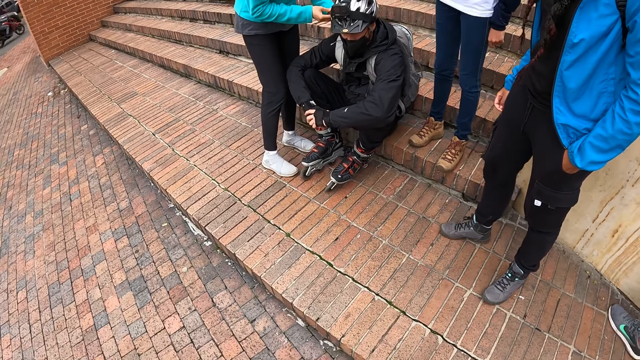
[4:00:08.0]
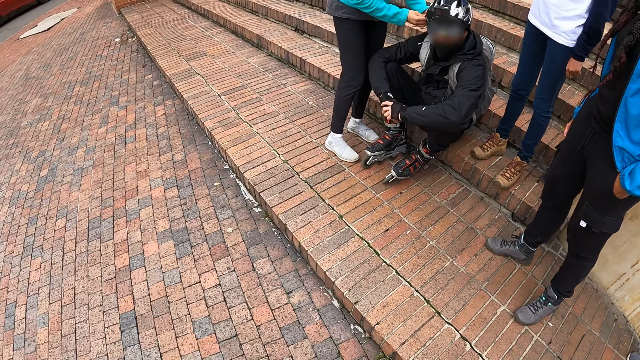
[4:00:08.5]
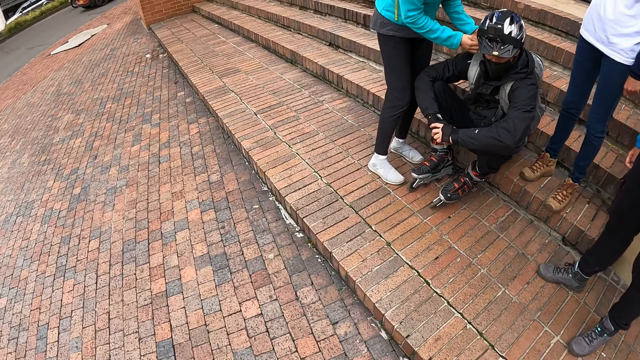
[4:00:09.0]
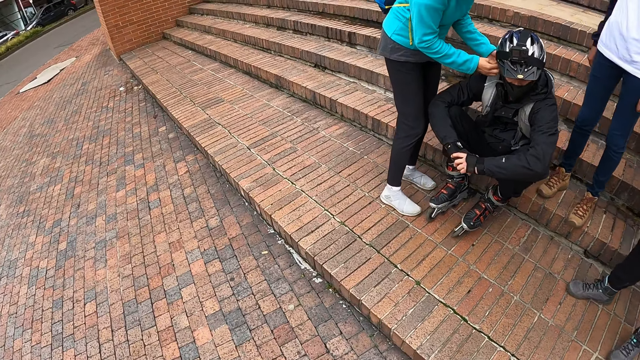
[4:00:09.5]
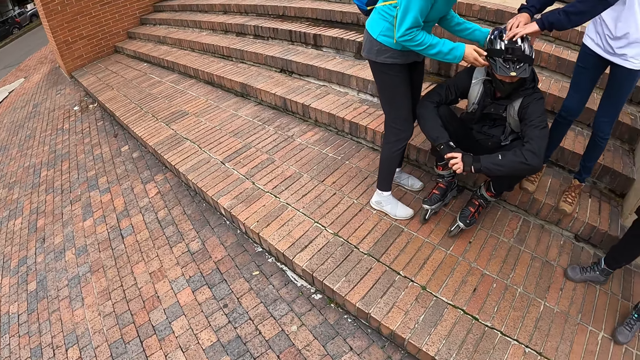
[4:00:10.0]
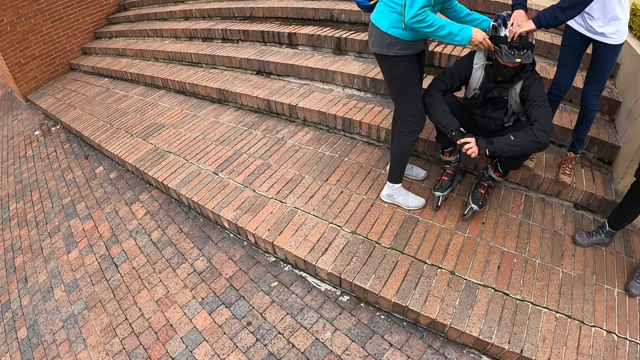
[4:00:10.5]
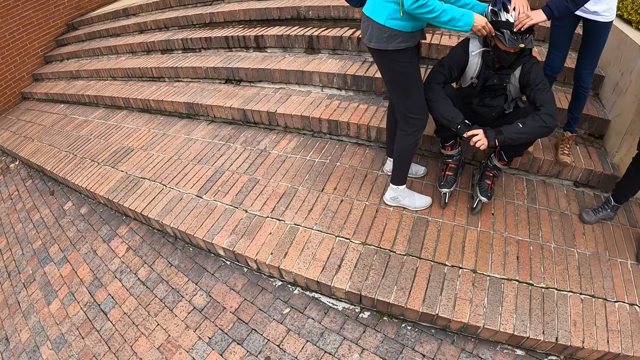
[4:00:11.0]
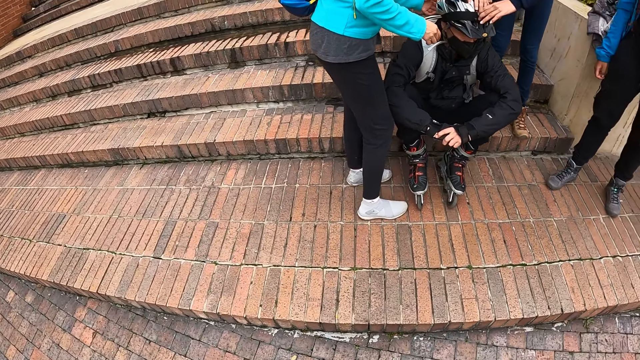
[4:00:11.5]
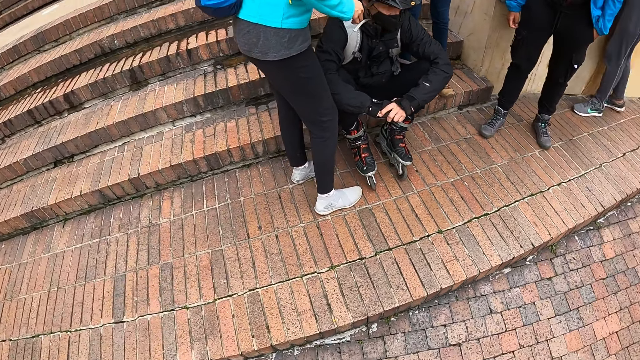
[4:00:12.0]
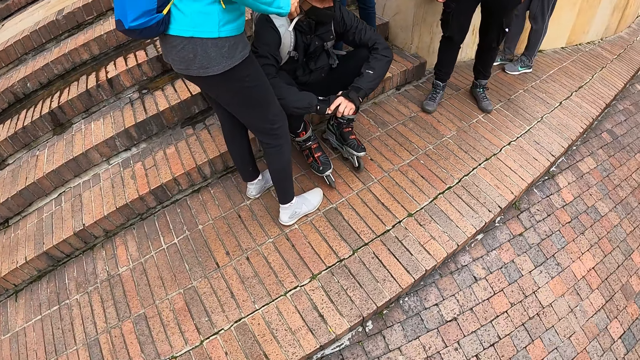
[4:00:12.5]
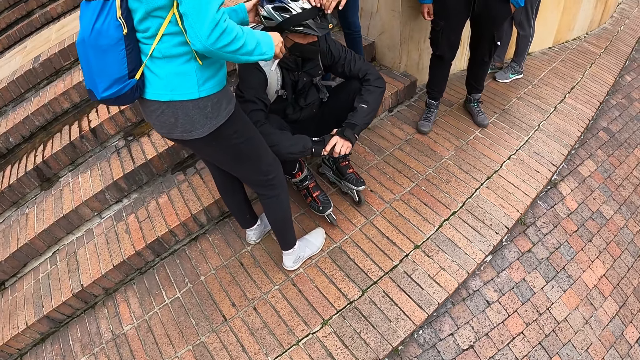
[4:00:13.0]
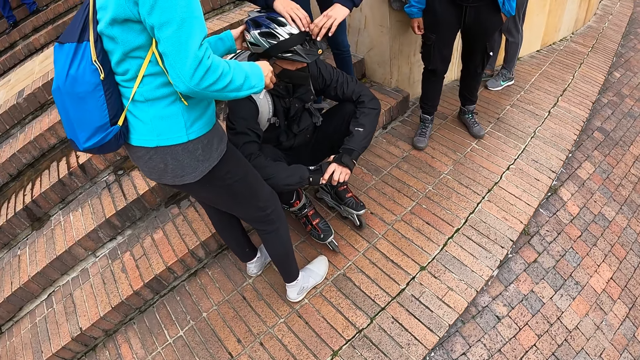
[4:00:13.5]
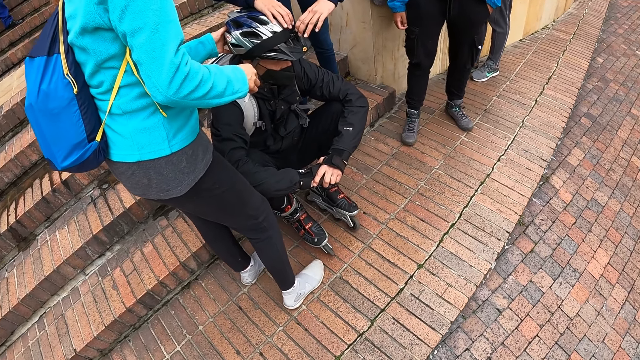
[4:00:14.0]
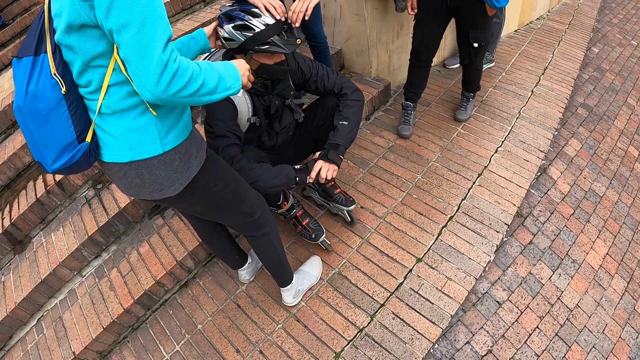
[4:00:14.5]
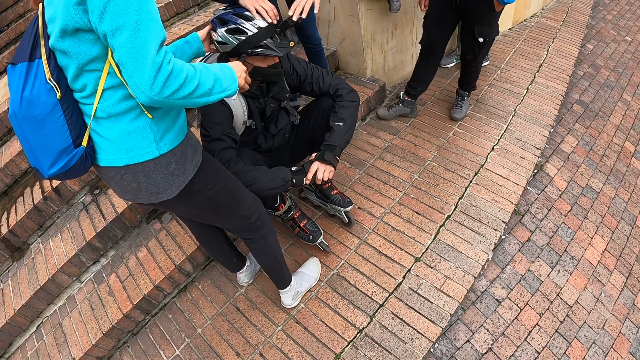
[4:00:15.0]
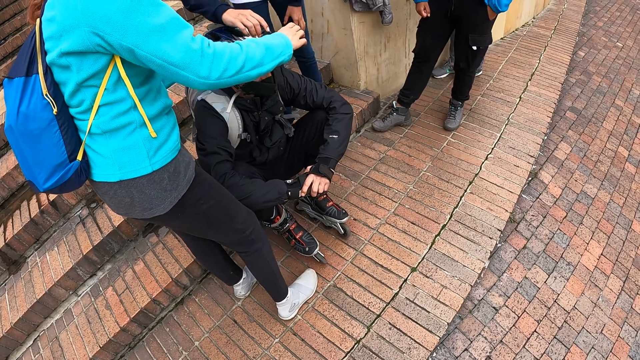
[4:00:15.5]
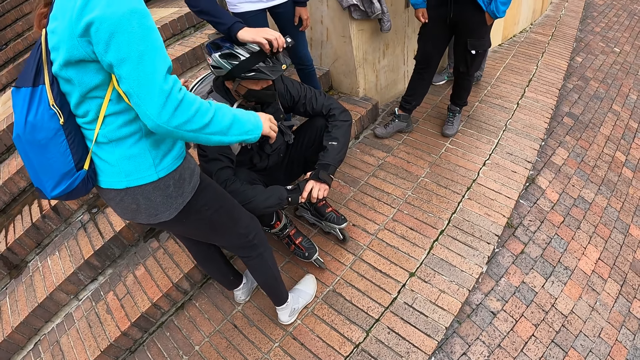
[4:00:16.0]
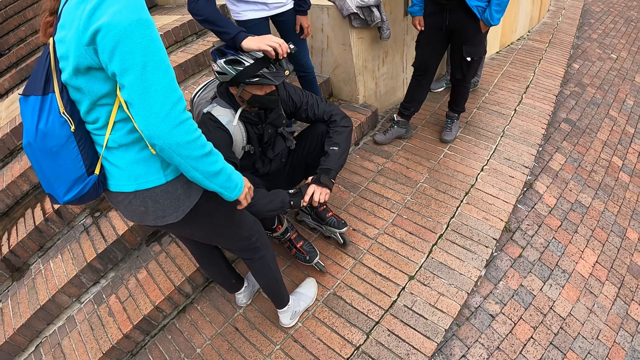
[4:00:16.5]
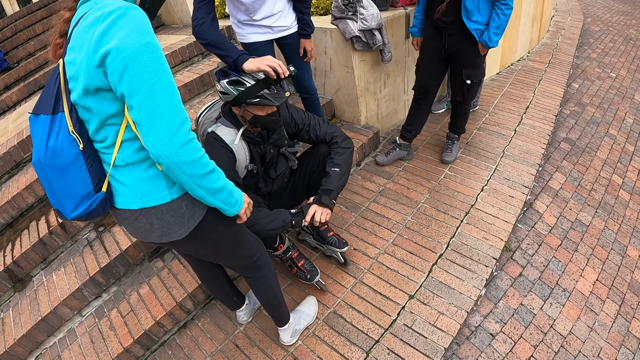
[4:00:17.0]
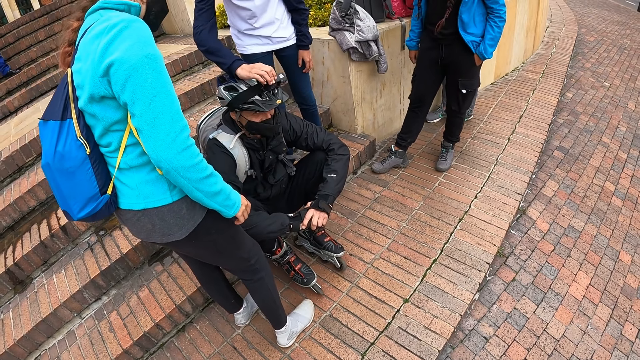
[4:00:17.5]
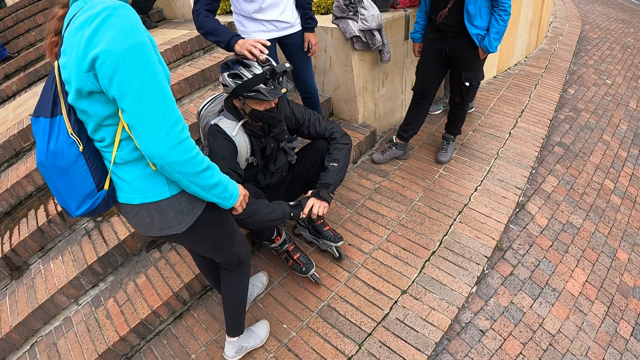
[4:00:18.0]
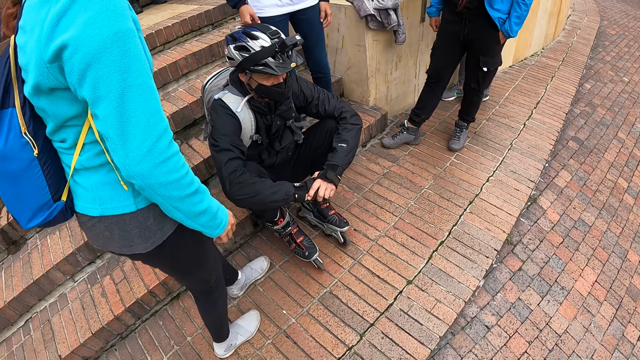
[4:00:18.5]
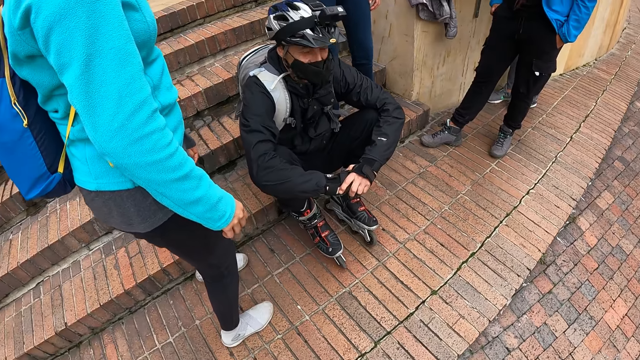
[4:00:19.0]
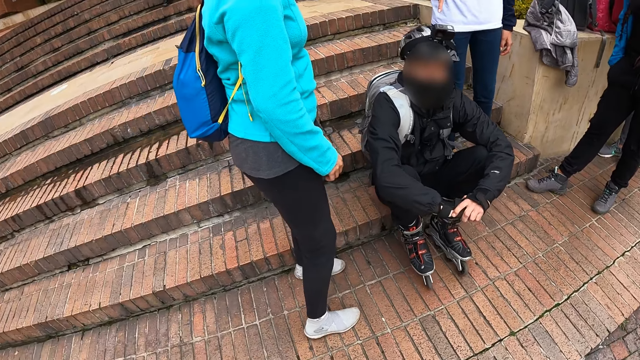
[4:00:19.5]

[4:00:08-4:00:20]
The camera wearer walks on the pavement. A woman adjusts the camera on a man's helmet with both hands. Another woman removes her right hand from the camera on the man's helmet. The first woman removes her left hand from the camera on the man's helmet. The other woman removes her left hand from the camera on the man's helmet. The first woman removes her right hand from the camera on the man's helmet.

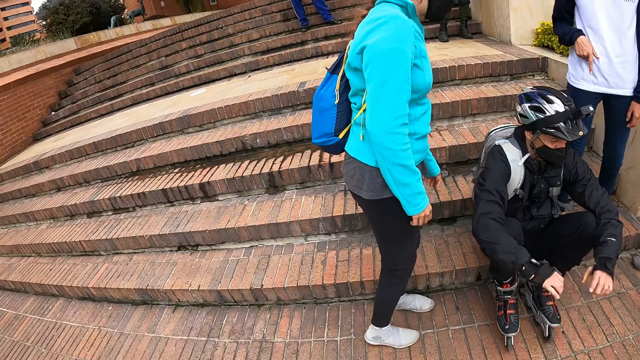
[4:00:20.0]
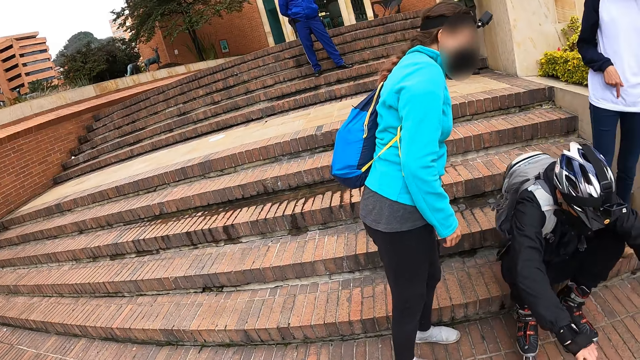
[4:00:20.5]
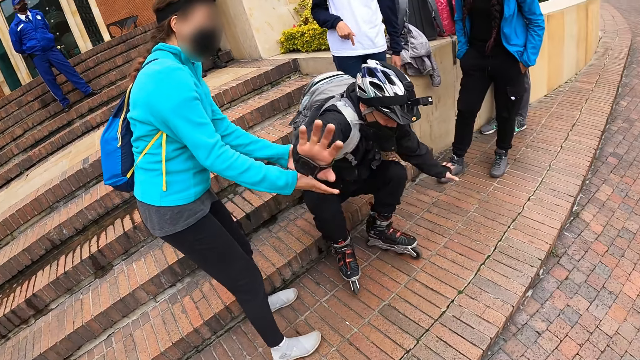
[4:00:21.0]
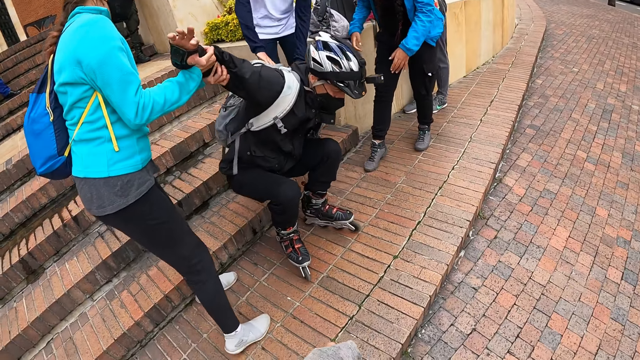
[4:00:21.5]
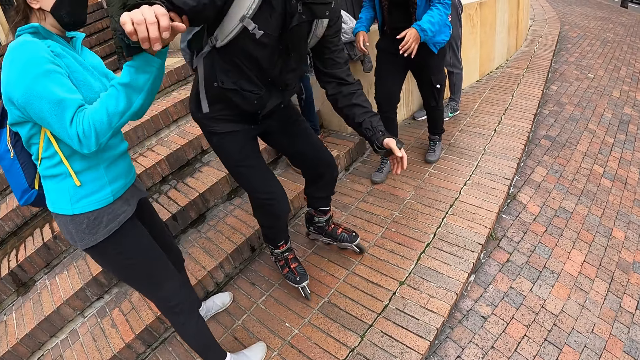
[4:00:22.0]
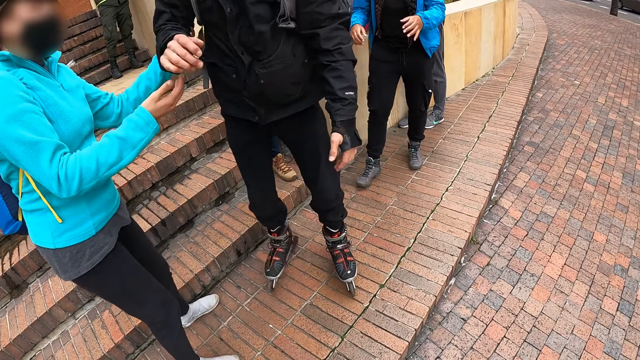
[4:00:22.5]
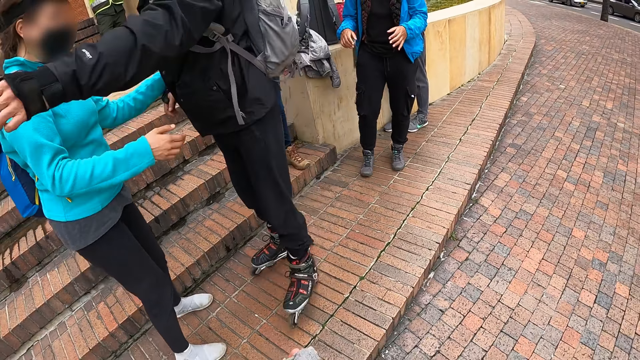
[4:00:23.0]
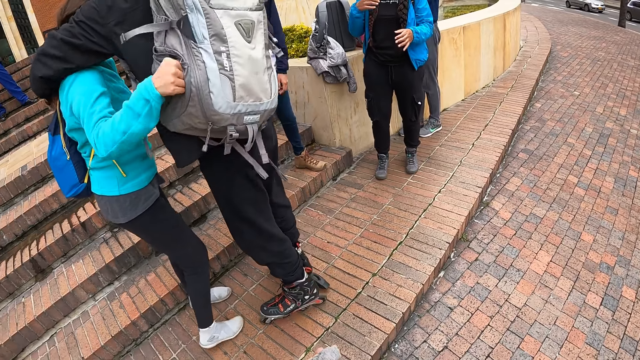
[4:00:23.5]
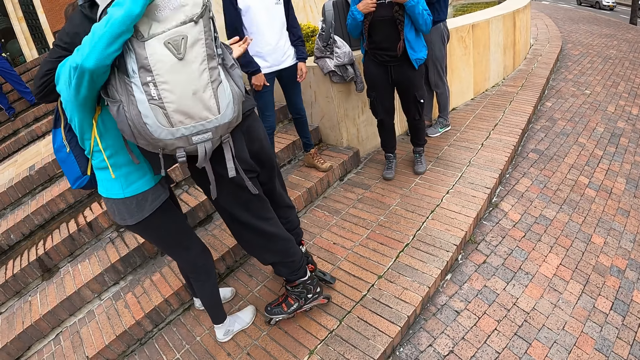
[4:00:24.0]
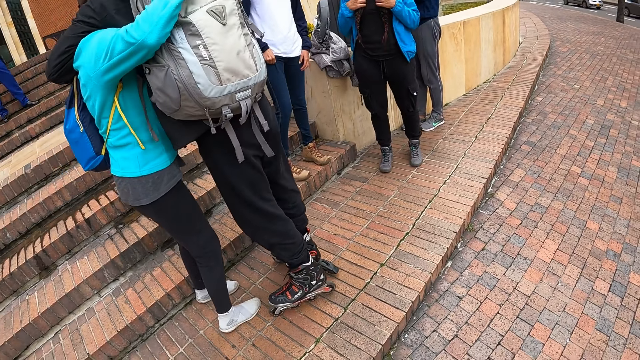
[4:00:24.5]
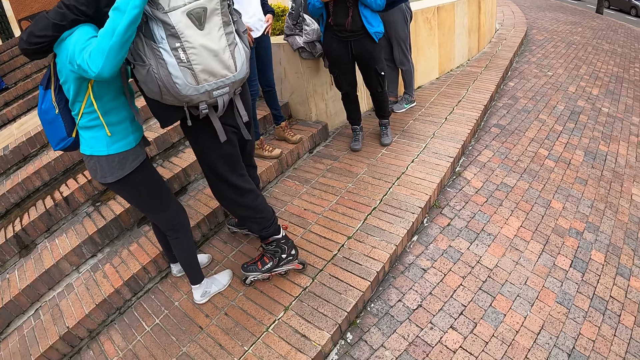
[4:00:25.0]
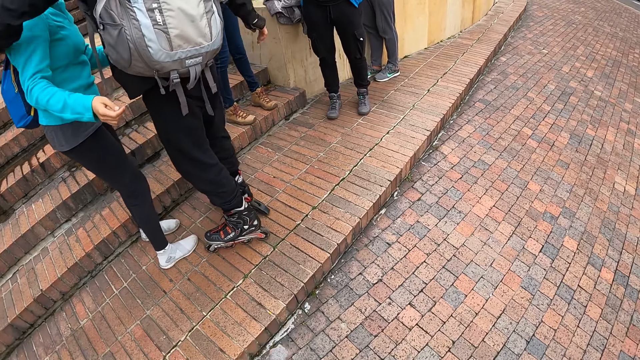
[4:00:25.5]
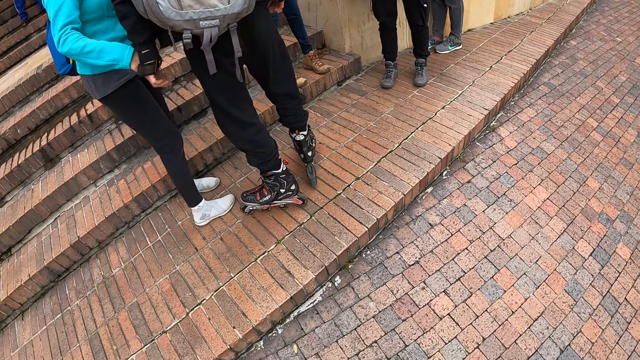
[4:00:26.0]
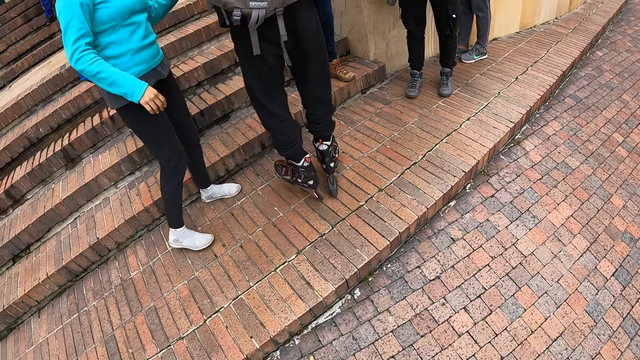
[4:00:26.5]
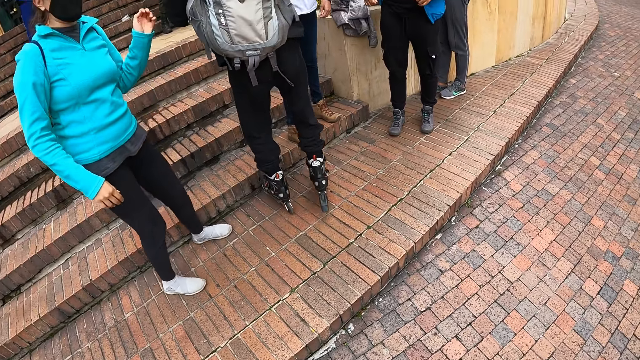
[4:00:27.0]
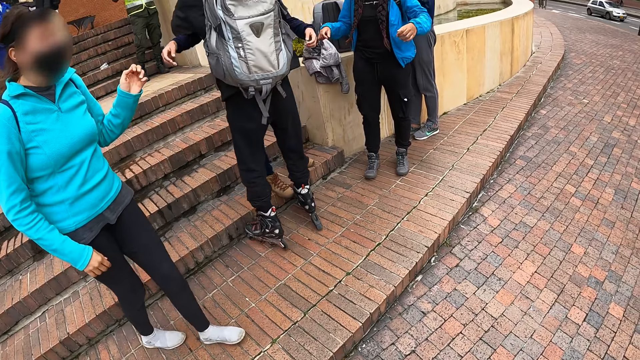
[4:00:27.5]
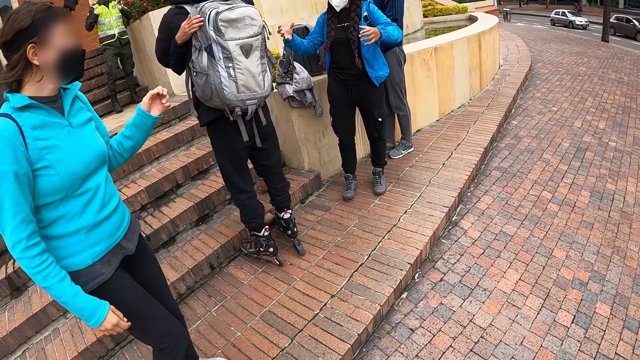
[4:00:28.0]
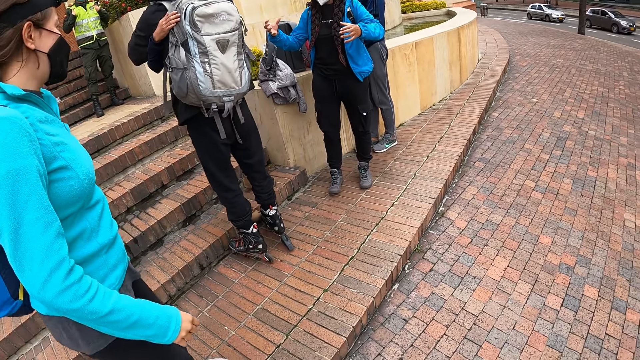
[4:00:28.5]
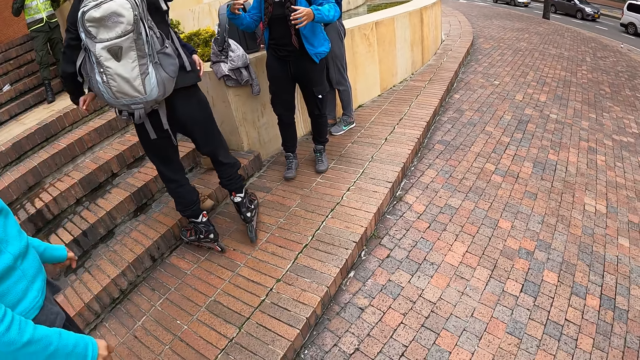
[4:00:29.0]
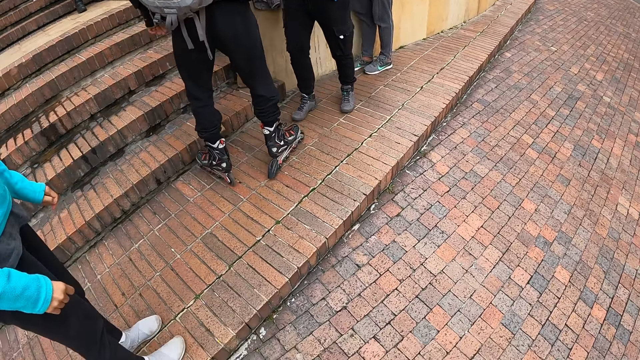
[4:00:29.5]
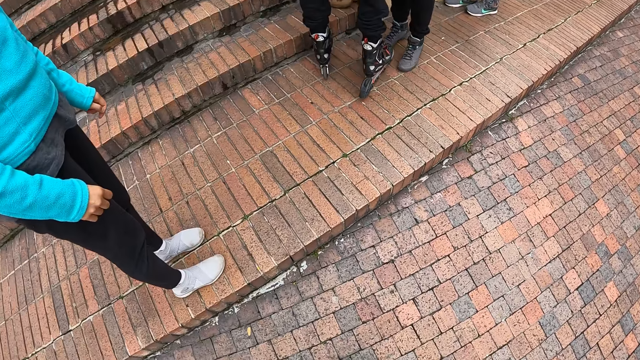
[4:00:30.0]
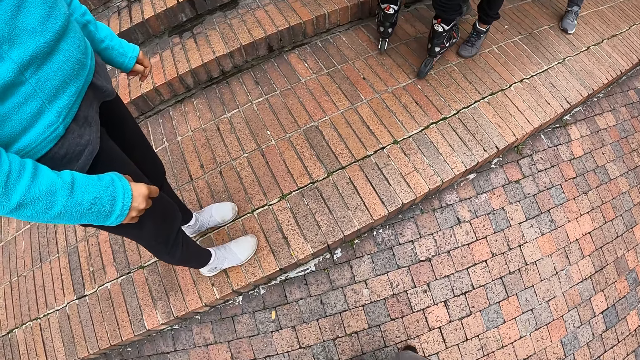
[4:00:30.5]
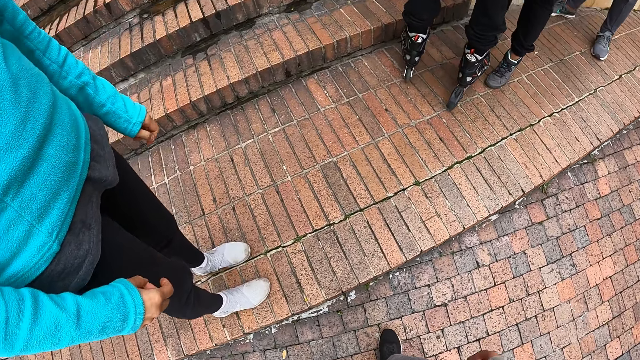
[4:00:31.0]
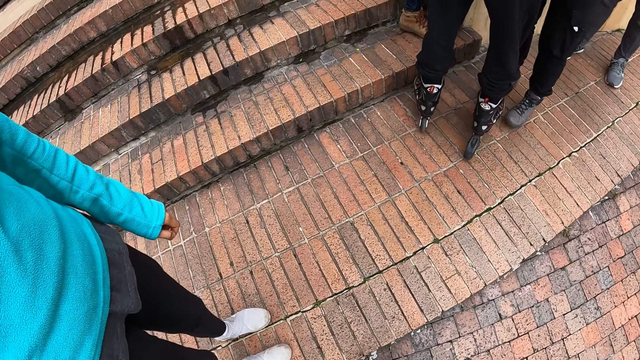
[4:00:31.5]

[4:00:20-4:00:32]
A man stands up from a step on the staircase. A woman pulls the man's right hand with both hands. The man hugs the woman. The man hugs another woman.
